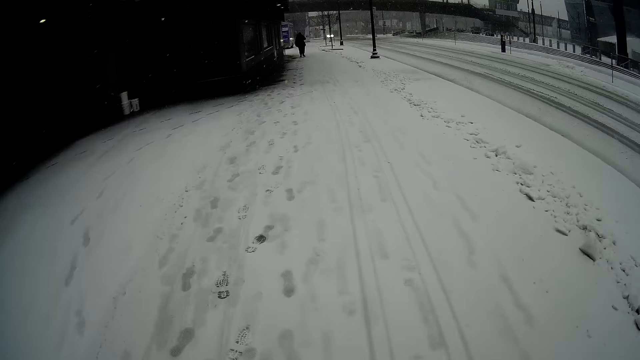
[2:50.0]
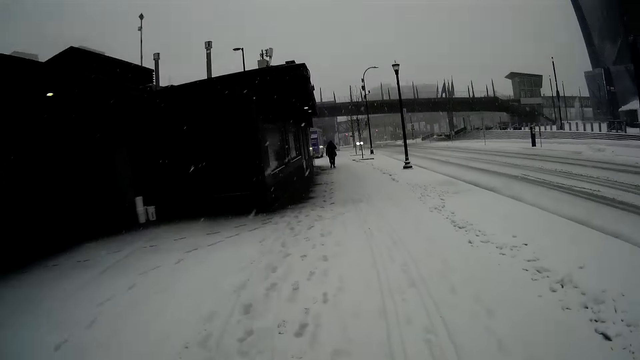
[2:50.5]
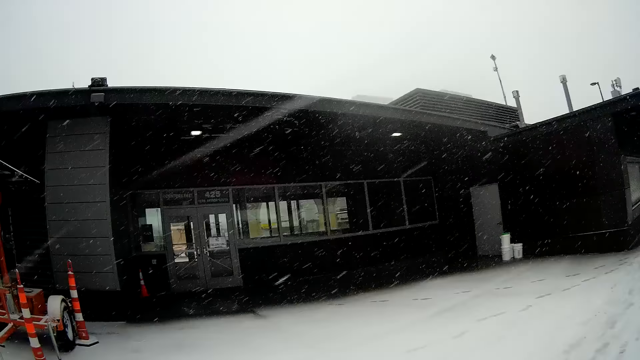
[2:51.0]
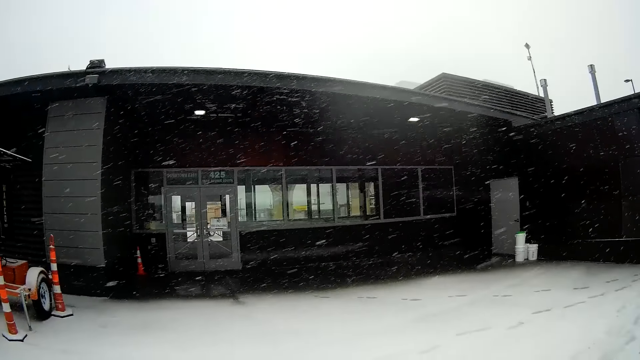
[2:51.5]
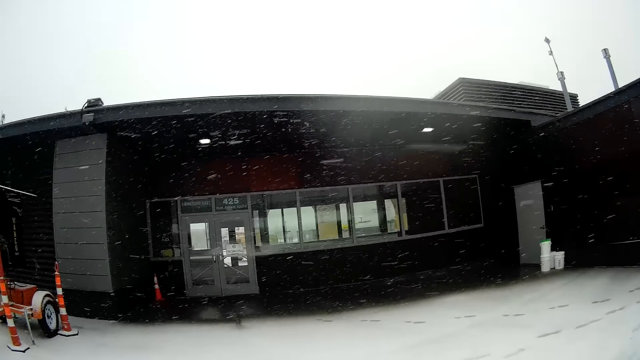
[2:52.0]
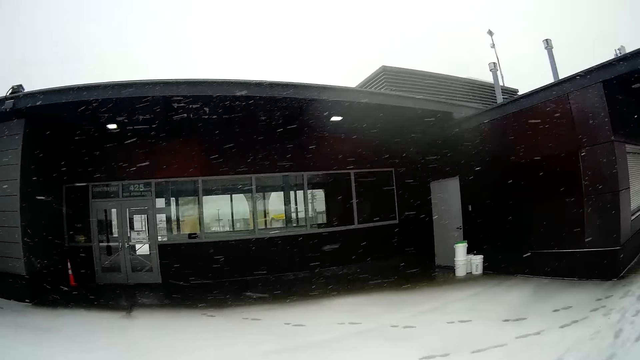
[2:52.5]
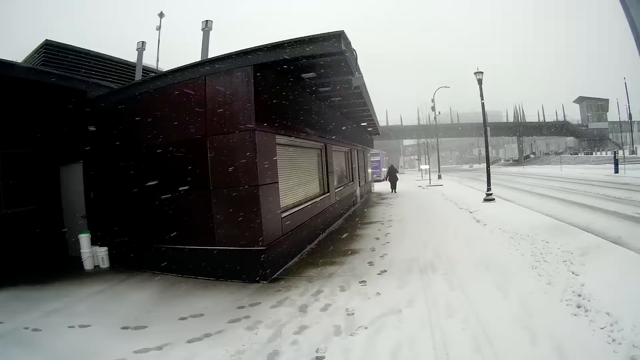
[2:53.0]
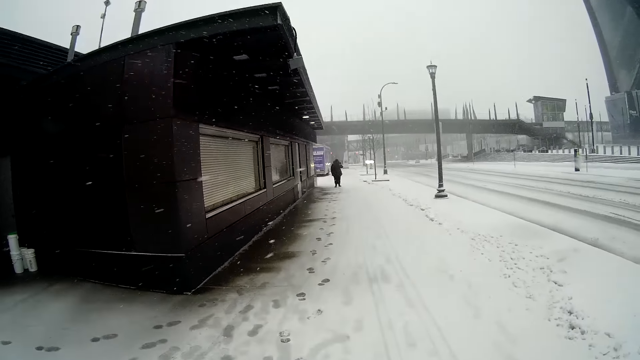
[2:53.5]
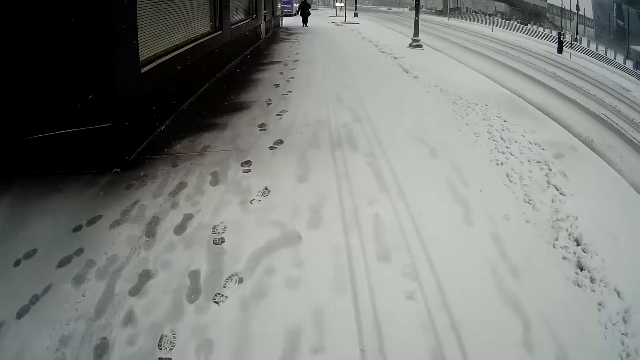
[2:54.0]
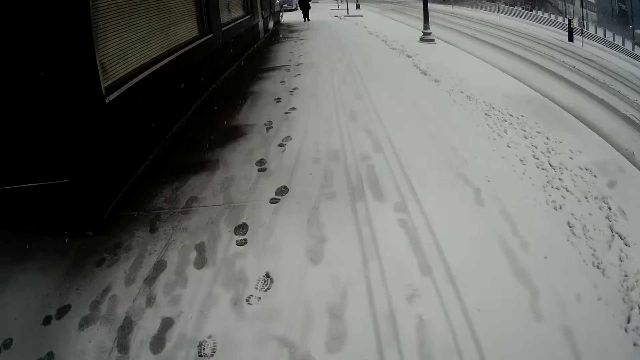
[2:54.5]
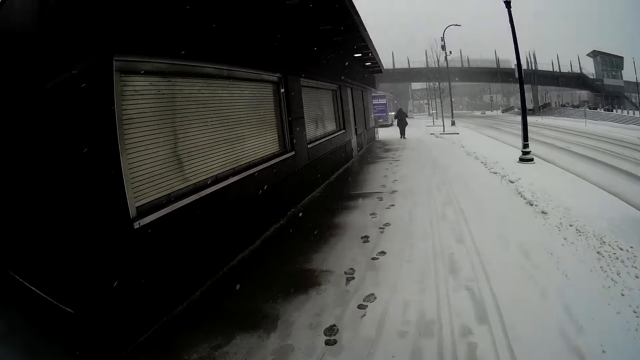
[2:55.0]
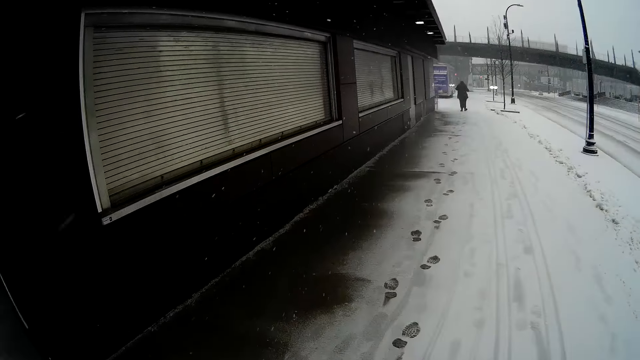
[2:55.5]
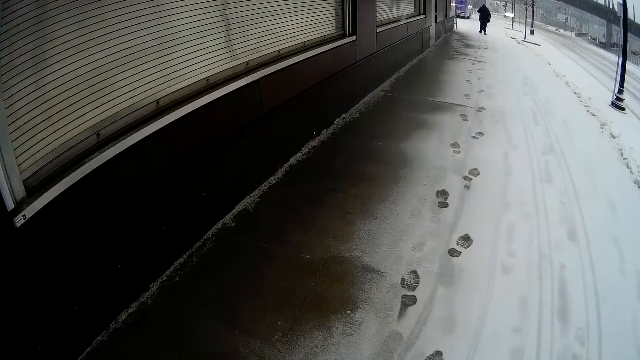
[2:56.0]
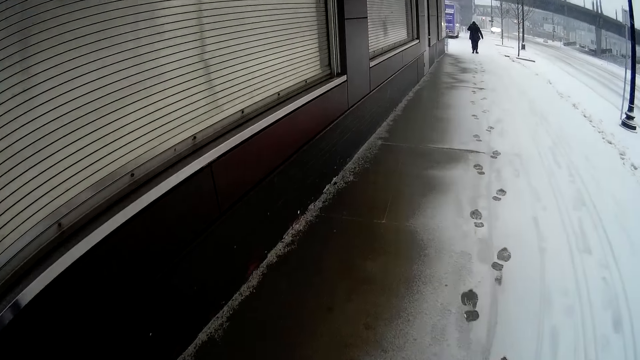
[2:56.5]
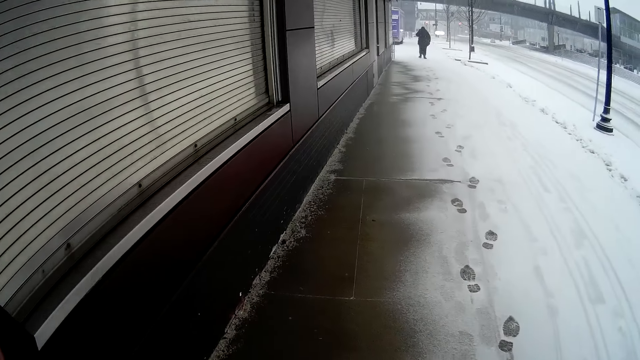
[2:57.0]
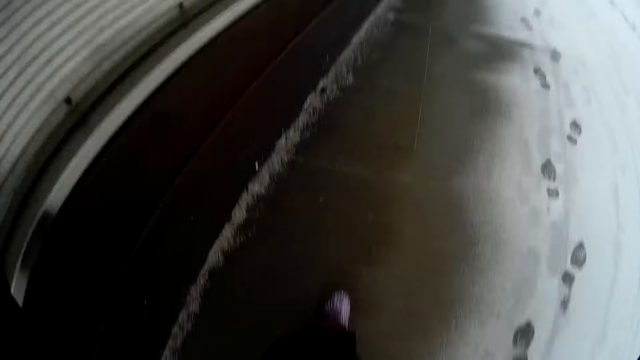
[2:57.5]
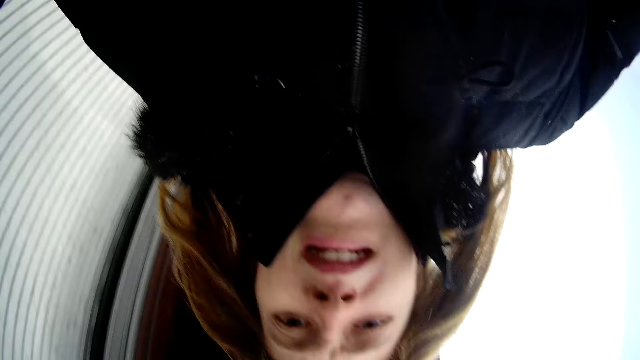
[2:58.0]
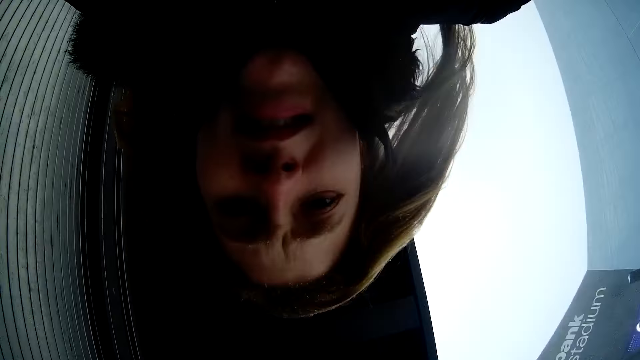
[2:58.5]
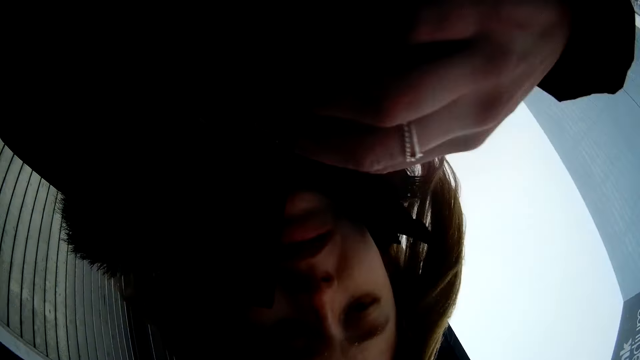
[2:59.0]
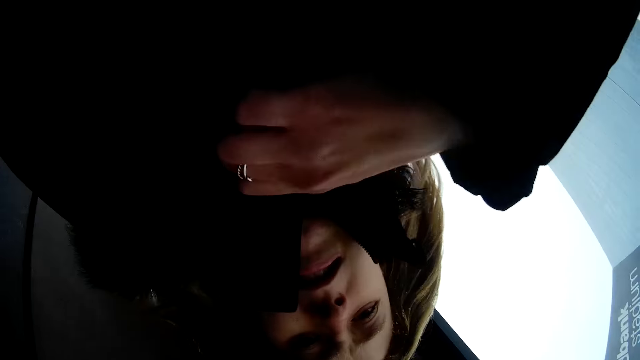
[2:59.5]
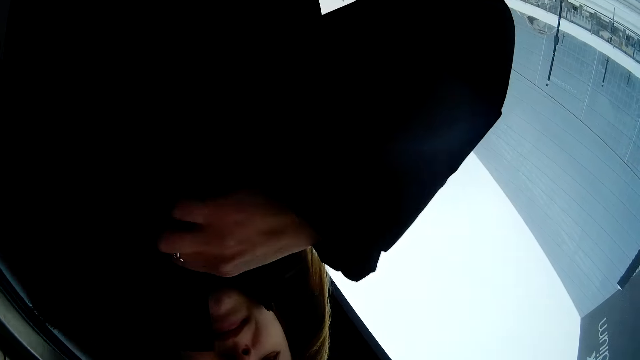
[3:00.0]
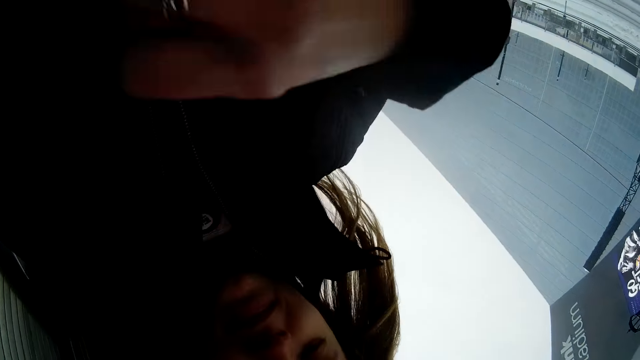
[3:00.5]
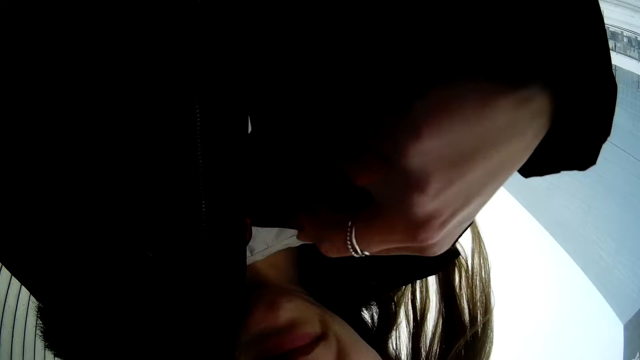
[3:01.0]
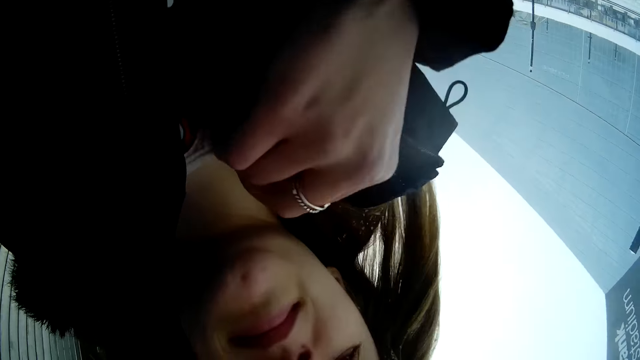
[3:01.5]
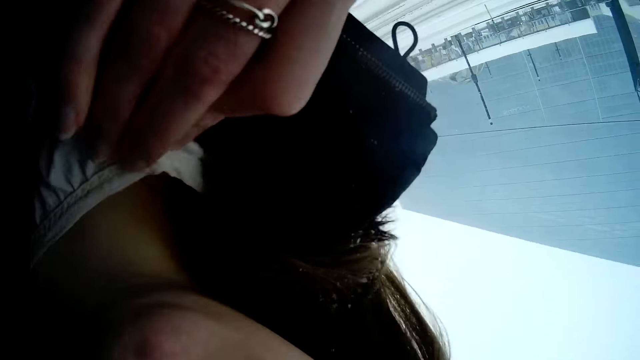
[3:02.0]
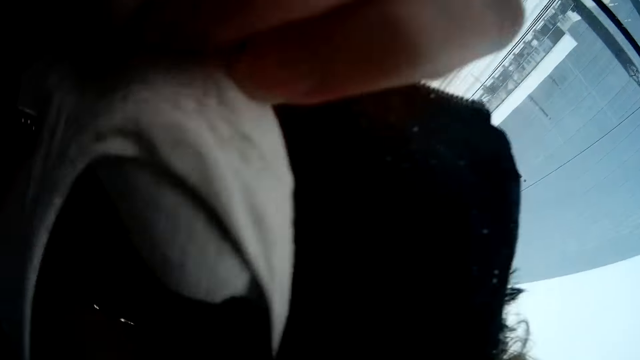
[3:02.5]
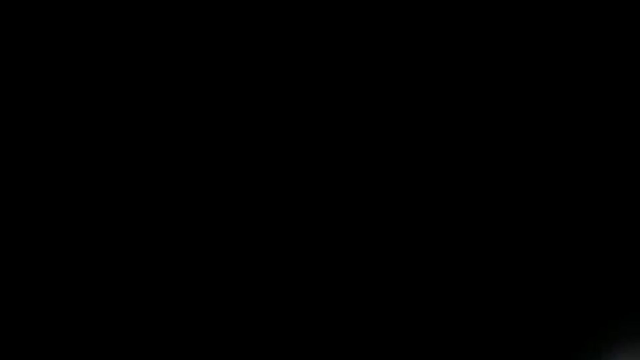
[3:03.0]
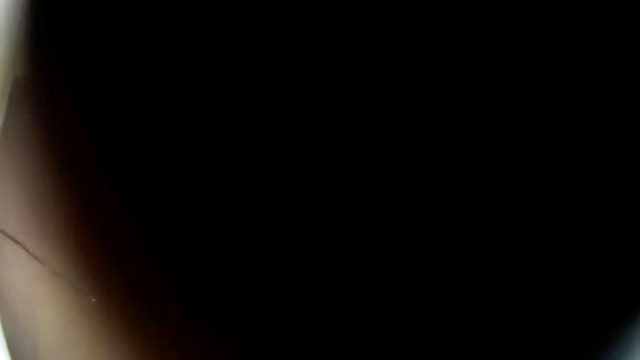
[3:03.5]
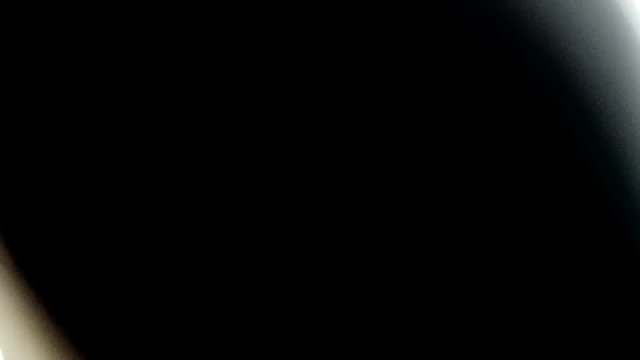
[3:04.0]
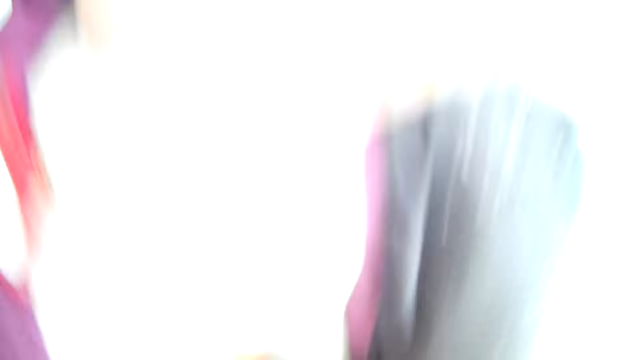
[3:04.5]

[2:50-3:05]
The camera wearer gazes at the building on the left side and walks on the sidewalk. He walks on the sidewalk again. He raises the hand, looks around the road, and turns the camera. He holds the camera. He touches himself. He focuses on himself. He touches himself. He wipes the camera. He blocks the camera.

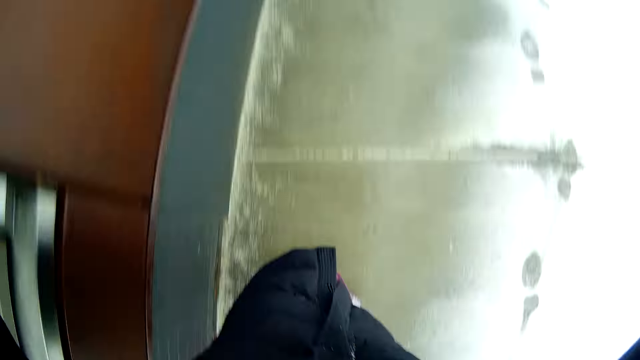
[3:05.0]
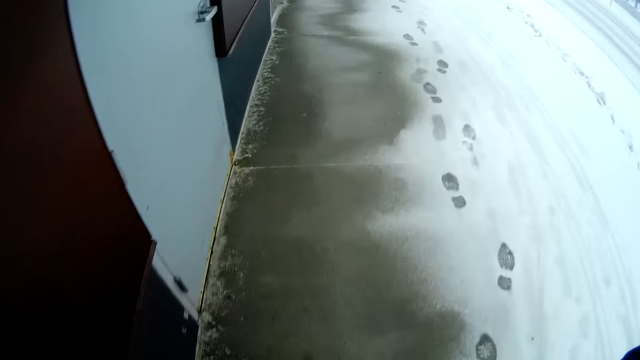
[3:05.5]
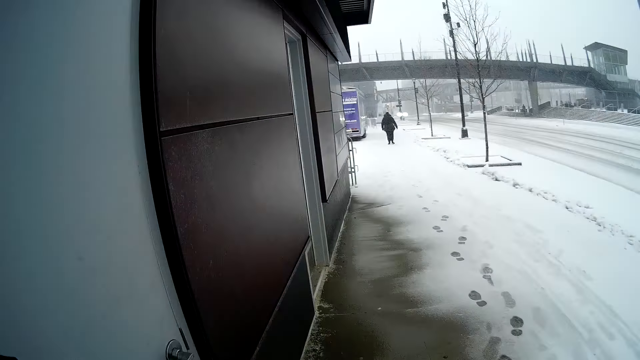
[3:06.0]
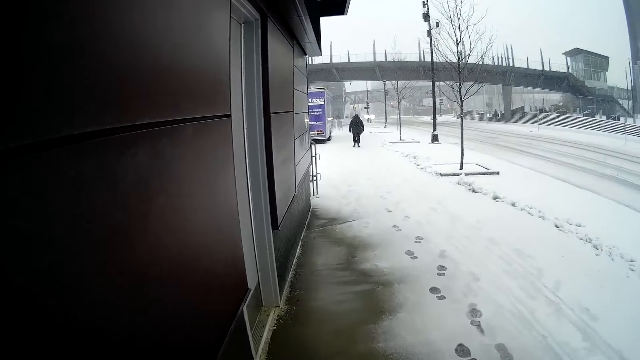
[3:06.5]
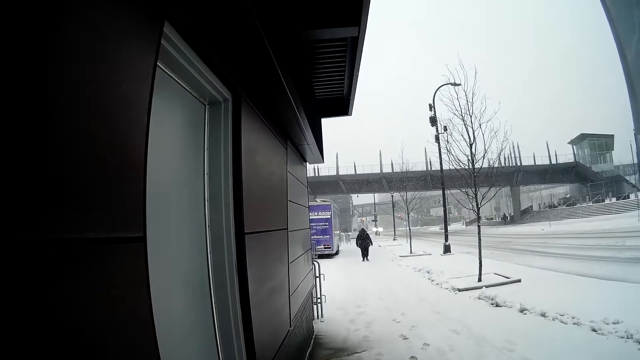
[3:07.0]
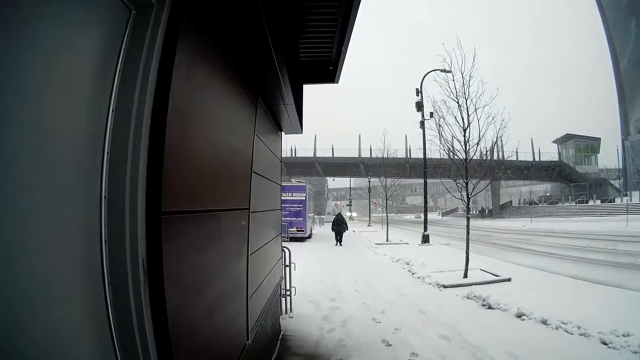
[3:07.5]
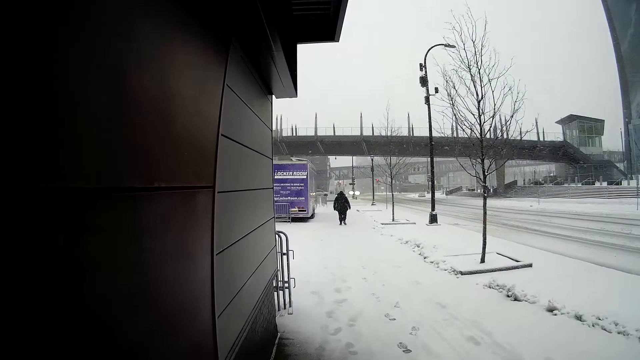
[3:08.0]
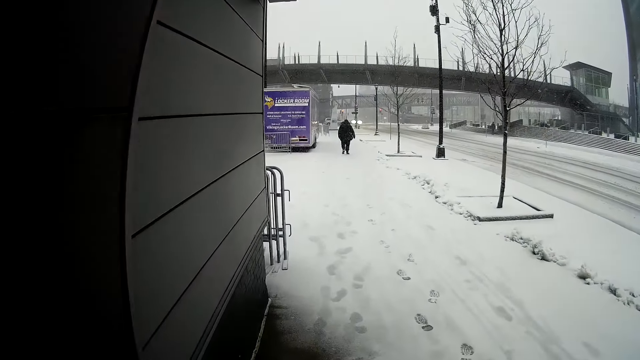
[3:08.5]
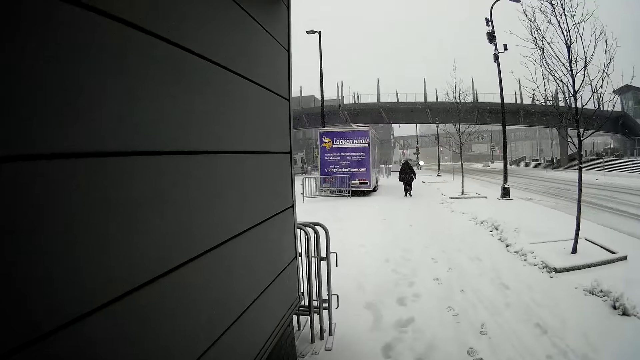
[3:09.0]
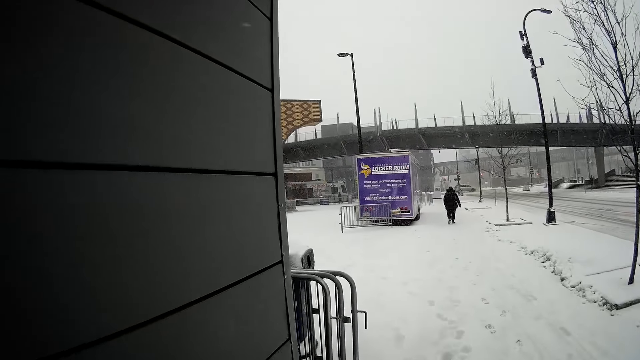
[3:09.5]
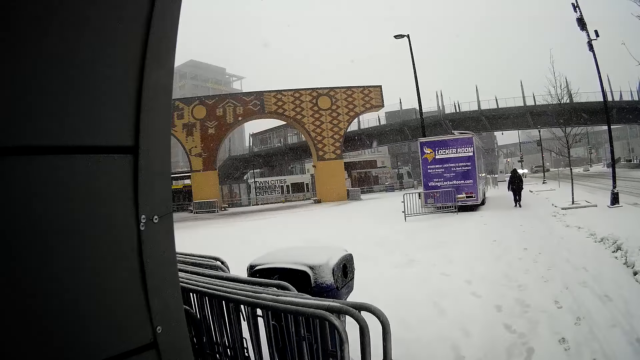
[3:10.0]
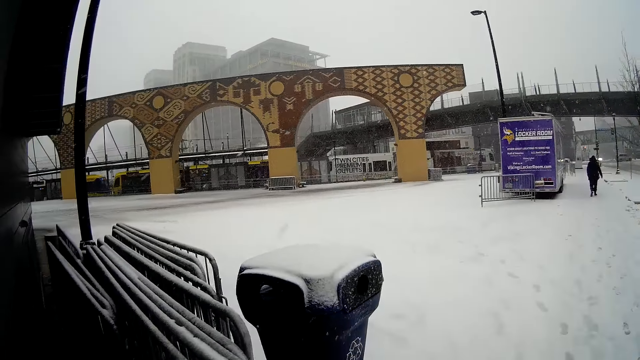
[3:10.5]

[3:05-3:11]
The camera wearer walks across the road and looks around. They wear the camera. They walk on the sidewalk.
